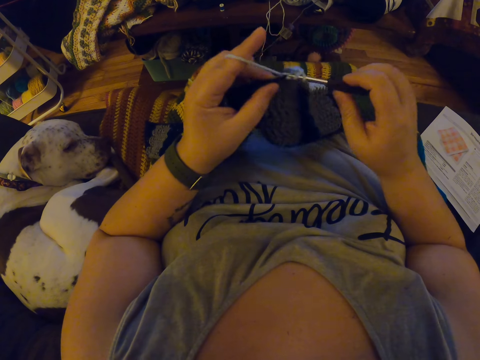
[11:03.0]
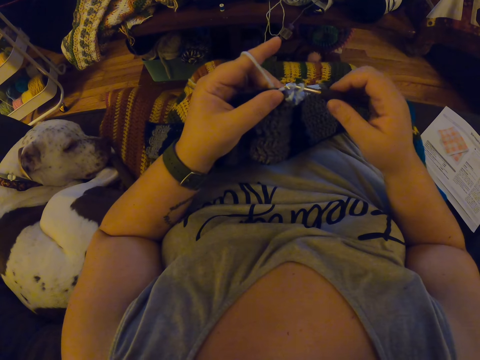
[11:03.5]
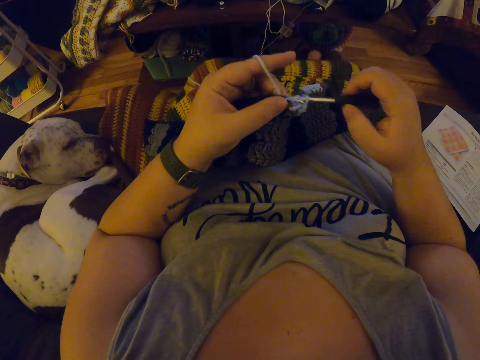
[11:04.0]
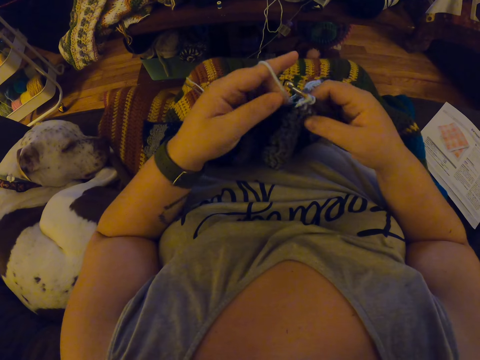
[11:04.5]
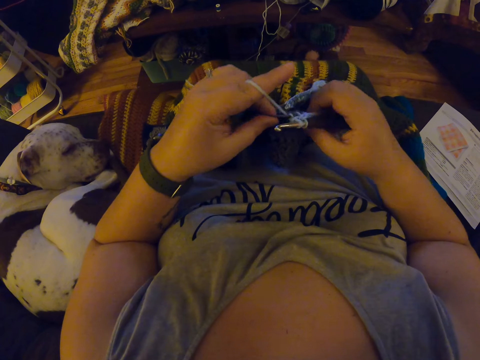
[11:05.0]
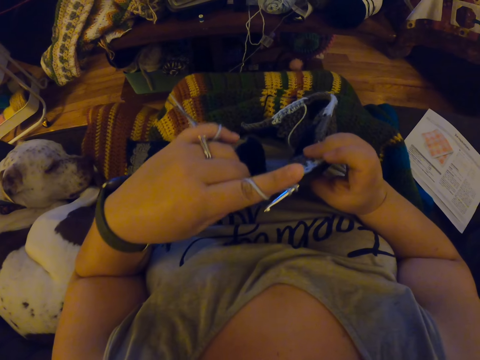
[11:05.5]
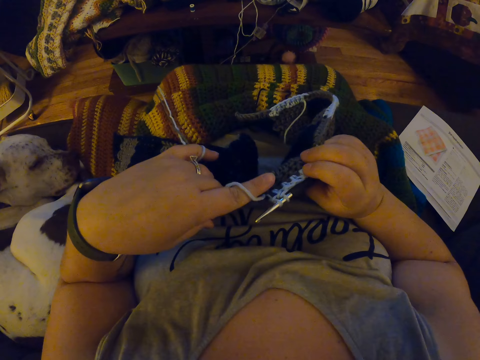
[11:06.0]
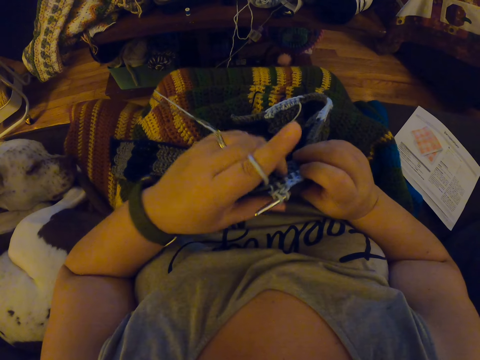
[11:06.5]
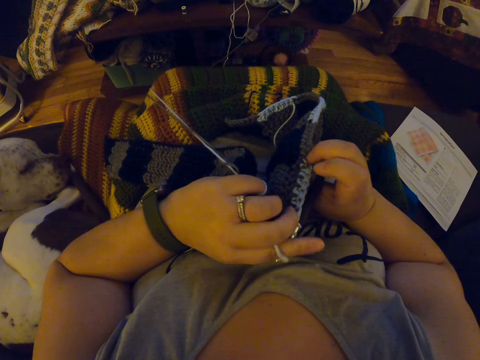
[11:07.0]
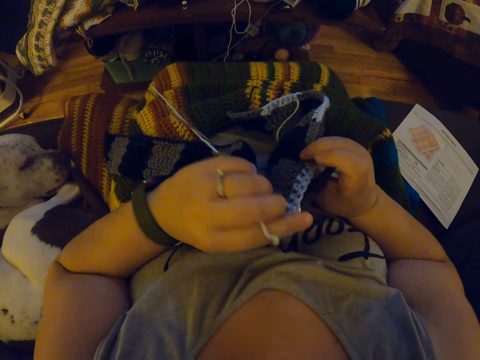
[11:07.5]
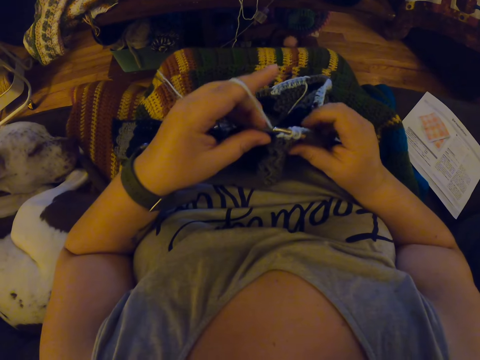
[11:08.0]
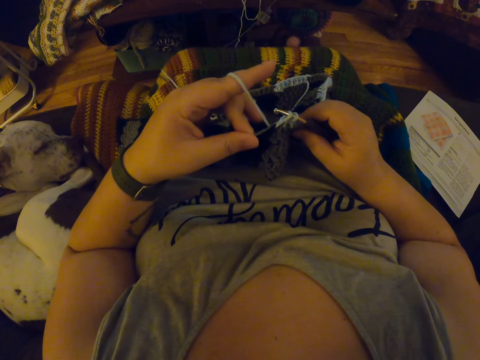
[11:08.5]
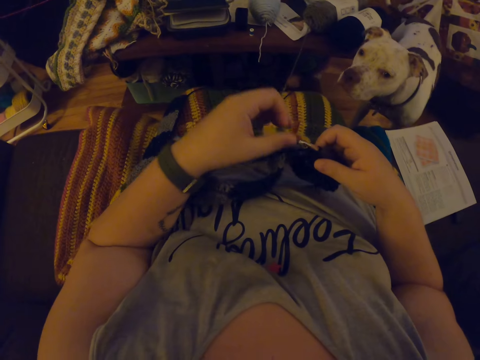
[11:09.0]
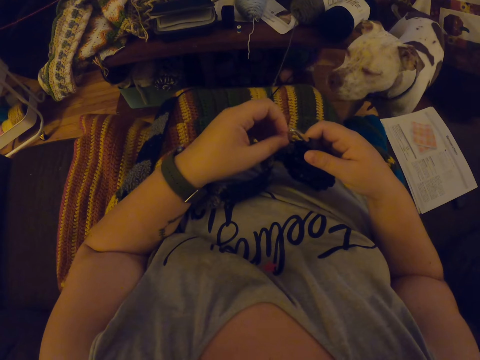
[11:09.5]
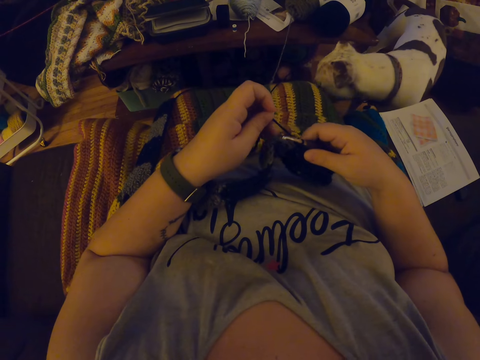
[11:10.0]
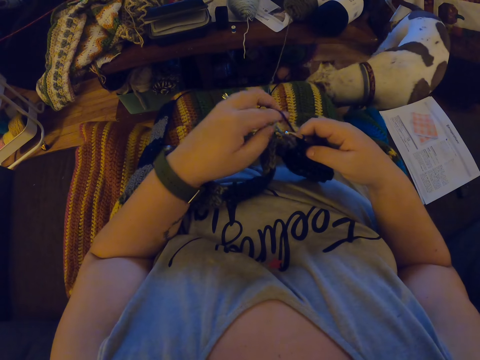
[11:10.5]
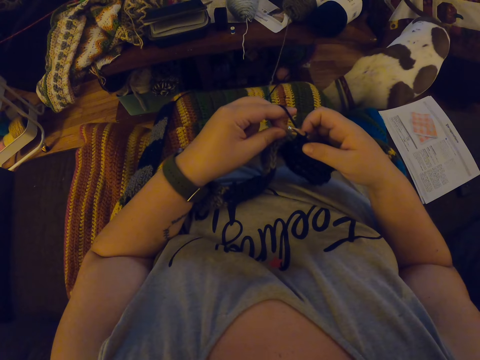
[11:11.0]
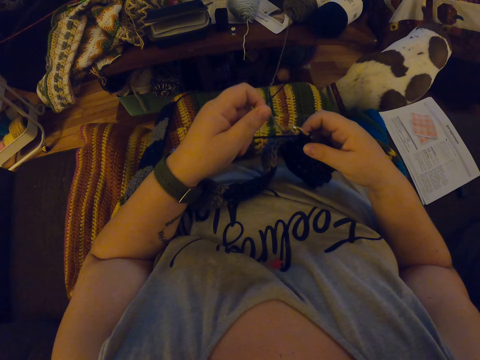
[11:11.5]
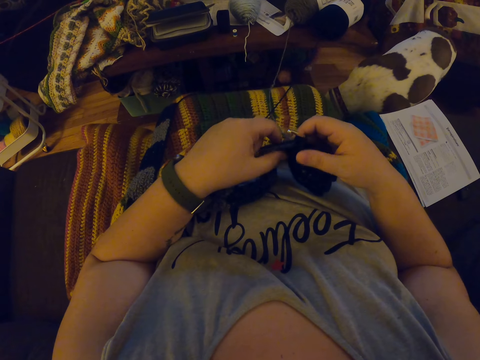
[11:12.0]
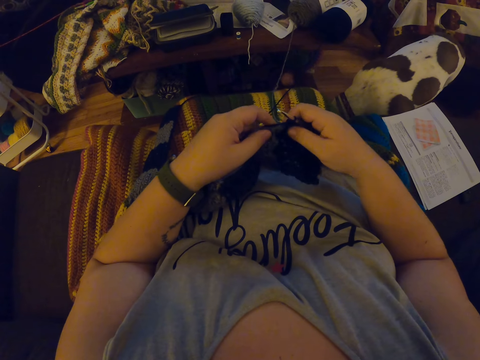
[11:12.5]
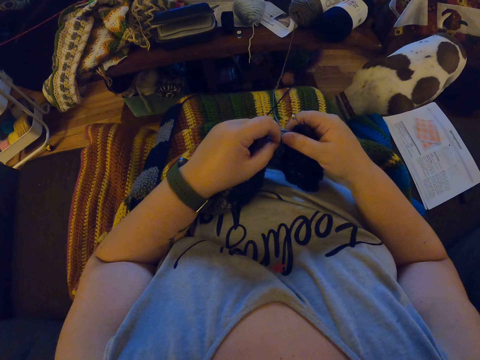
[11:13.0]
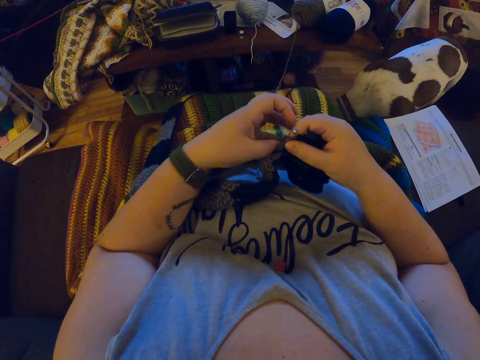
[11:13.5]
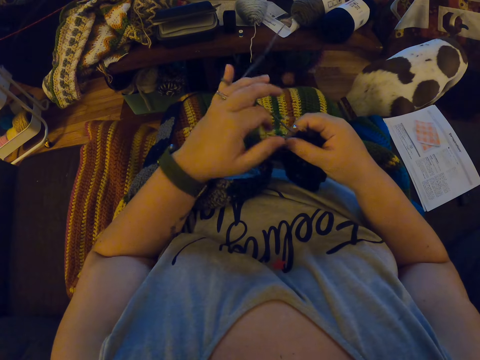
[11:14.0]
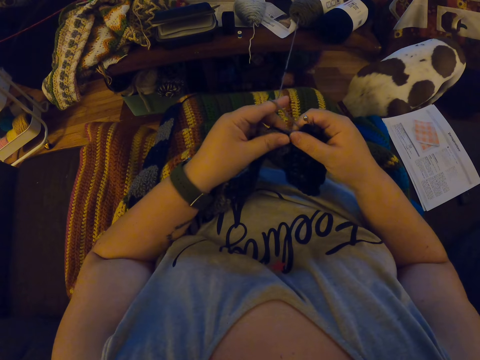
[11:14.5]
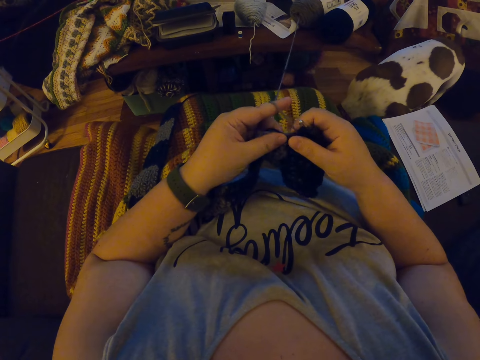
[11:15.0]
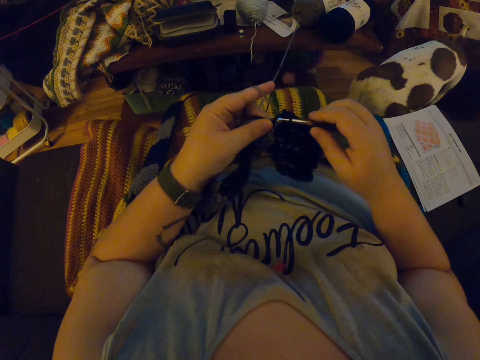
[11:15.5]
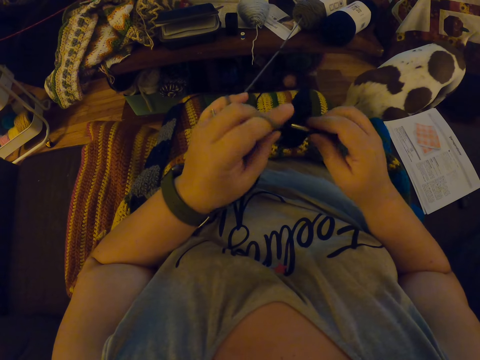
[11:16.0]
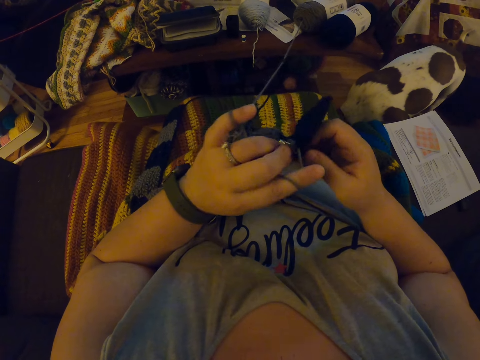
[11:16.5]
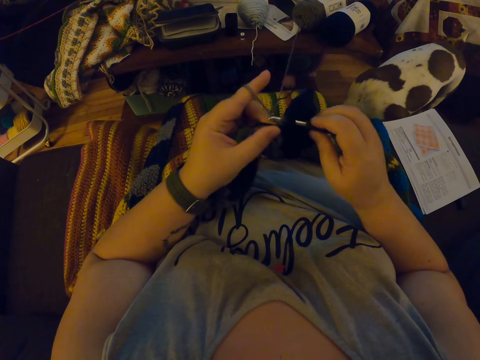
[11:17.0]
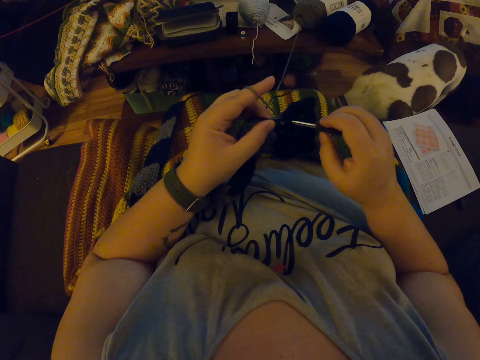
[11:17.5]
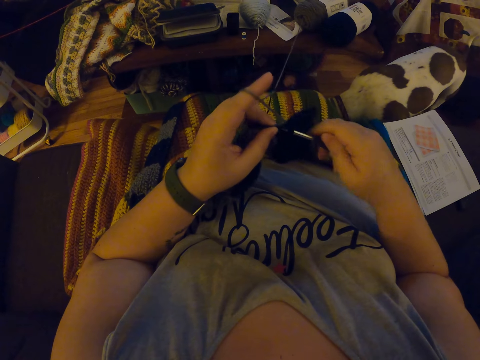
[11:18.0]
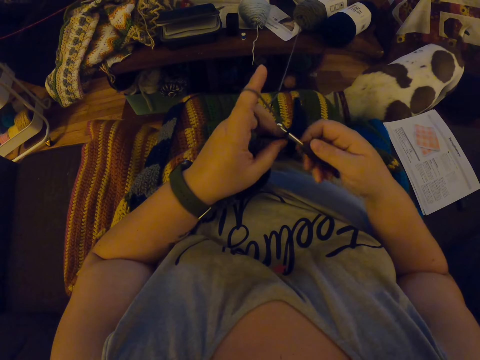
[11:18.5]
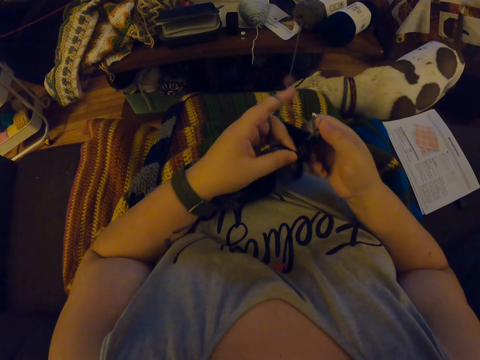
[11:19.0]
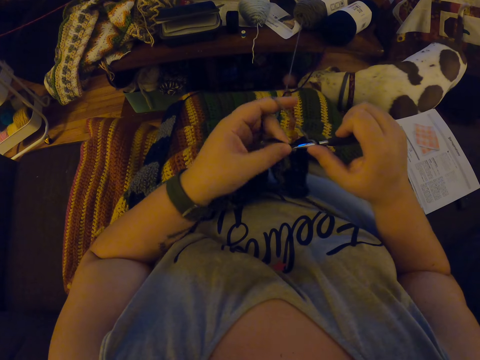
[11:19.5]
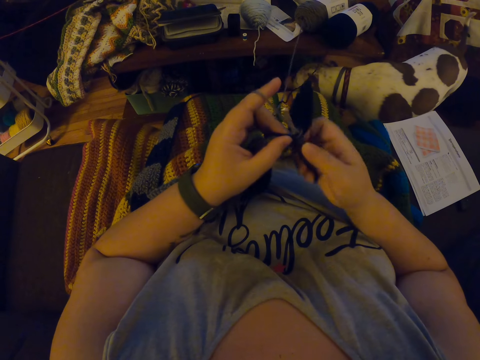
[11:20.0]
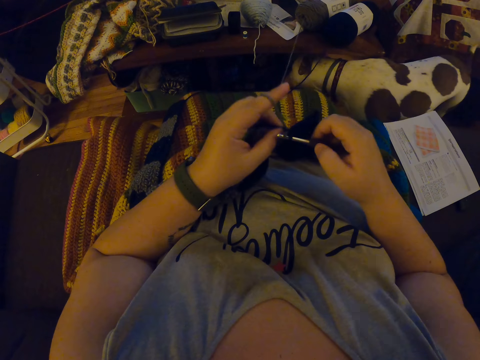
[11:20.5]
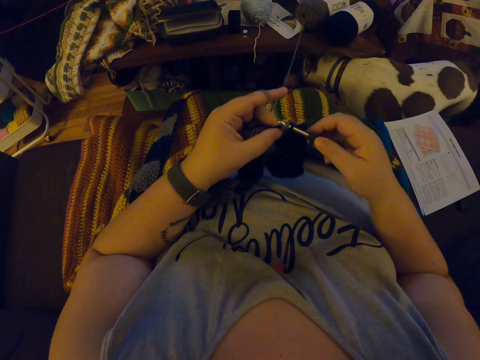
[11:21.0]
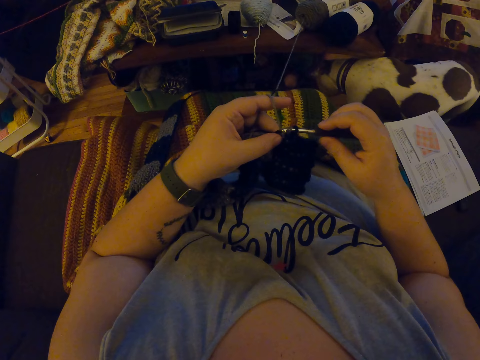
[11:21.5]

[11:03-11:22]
The camera wearer checks the fabric. She lowers her left hand from her head. She holds the yarn with her left hand. She wraps the yarn around her left fingers. She crochets the fabric with the yarn.

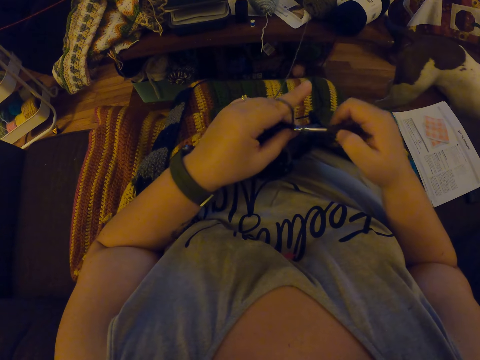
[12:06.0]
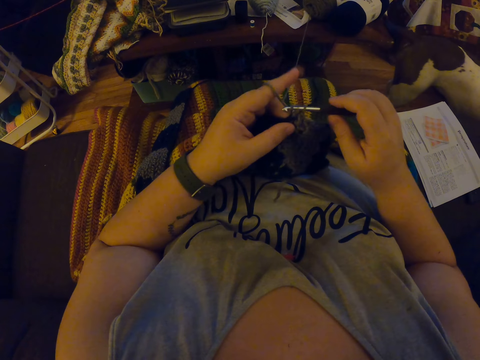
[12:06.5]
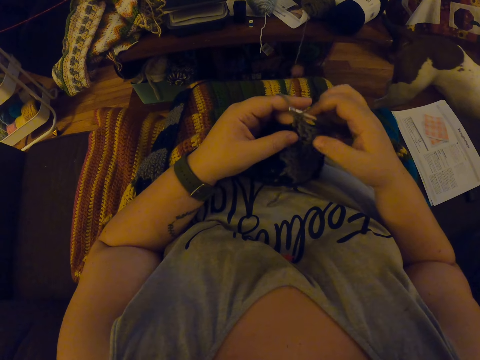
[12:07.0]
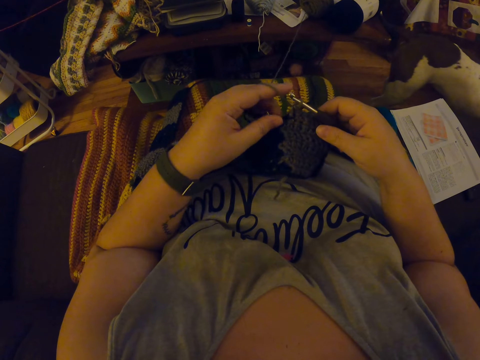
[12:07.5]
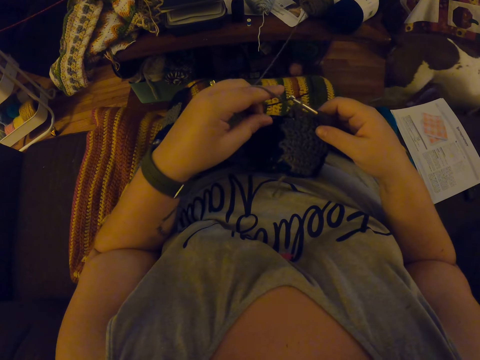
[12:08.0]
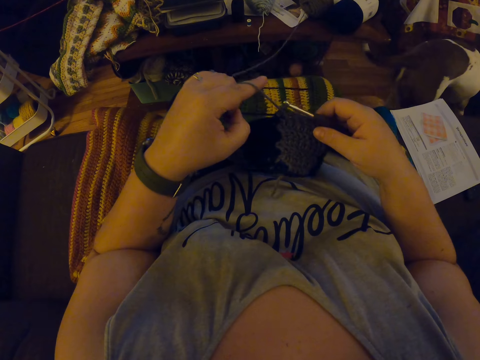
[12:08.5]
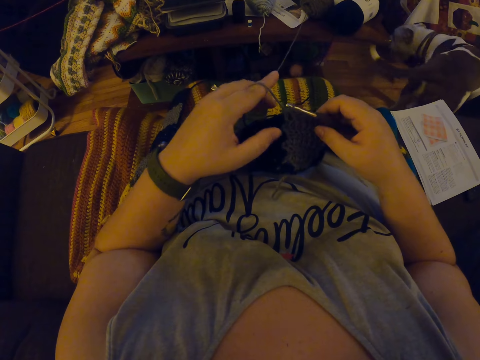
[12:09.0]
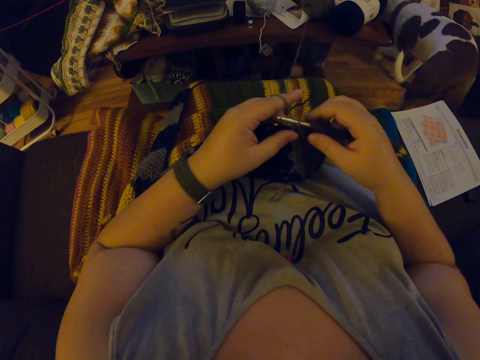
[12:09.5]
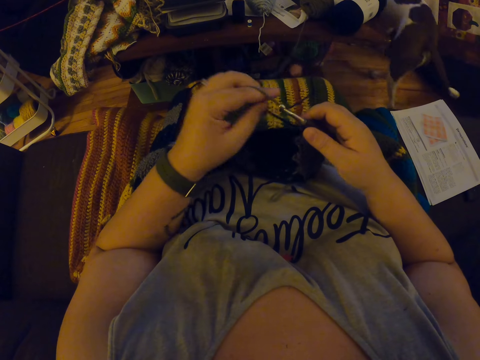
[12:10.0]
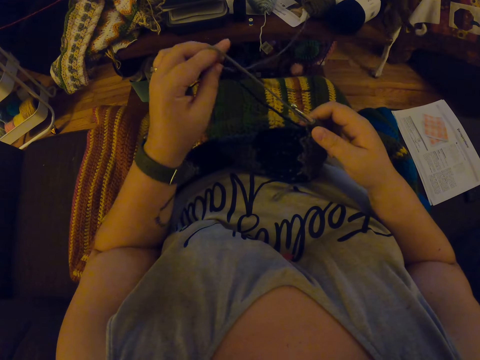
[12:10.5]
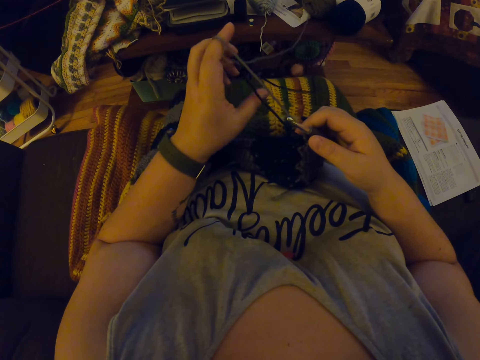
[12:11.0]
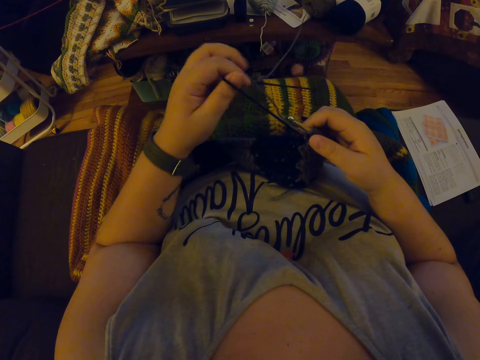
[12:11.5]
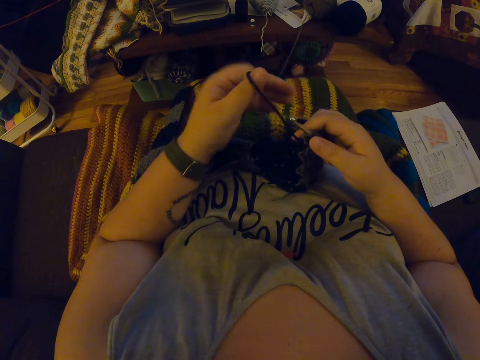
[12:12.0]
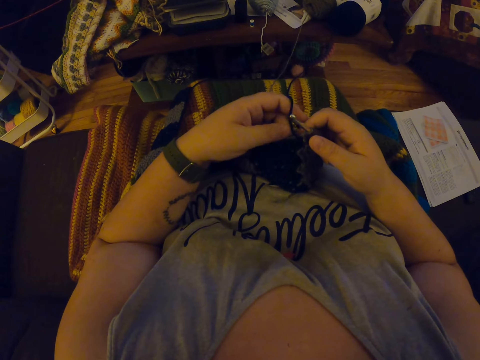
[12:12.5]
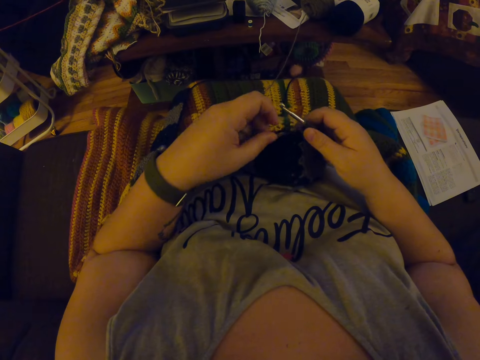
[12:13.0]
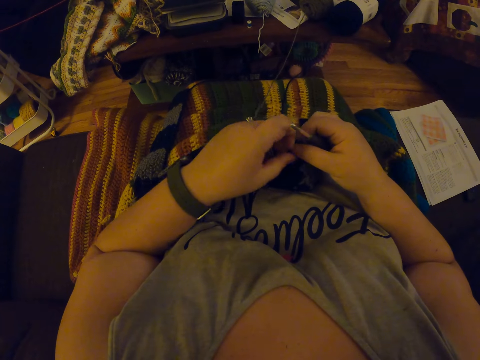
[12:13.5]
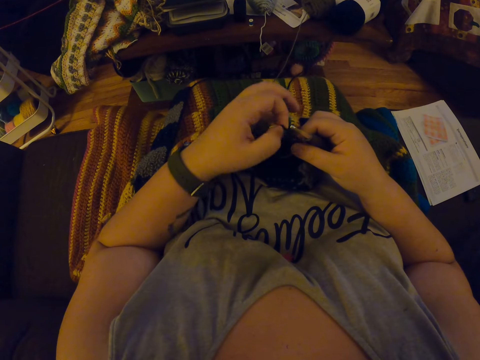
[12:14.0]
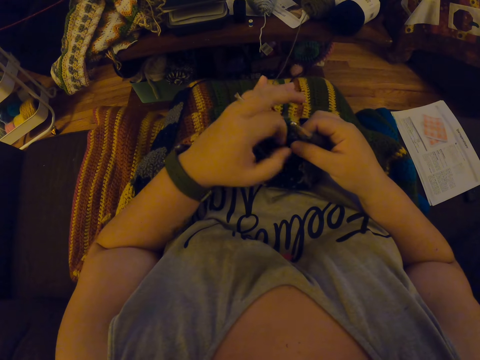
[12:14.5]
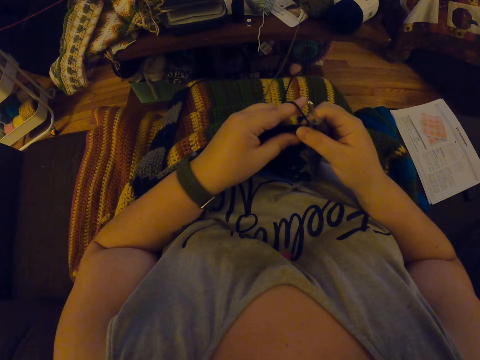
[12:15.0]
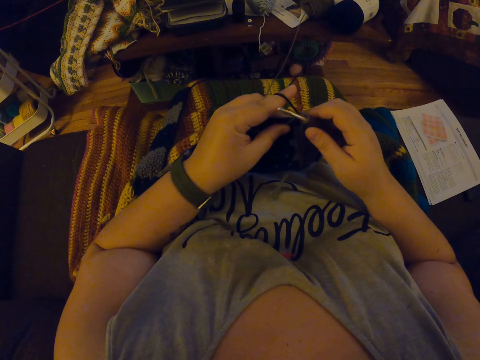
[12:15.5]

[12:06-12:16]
The camera wearer pulls the yarn. She stretches the yarn in her left hand. She wraps the yarn around her left fingers.
